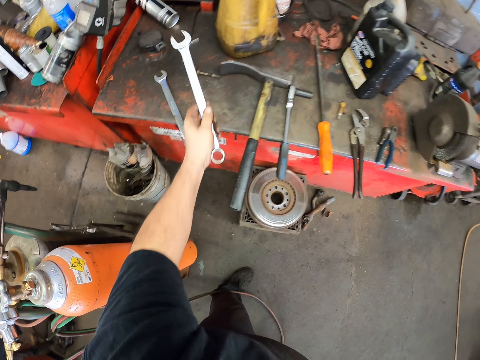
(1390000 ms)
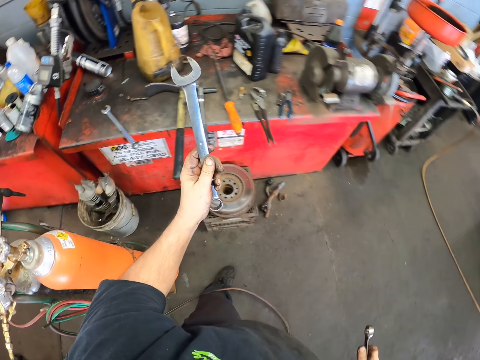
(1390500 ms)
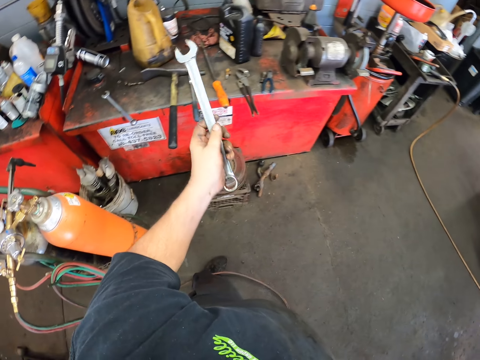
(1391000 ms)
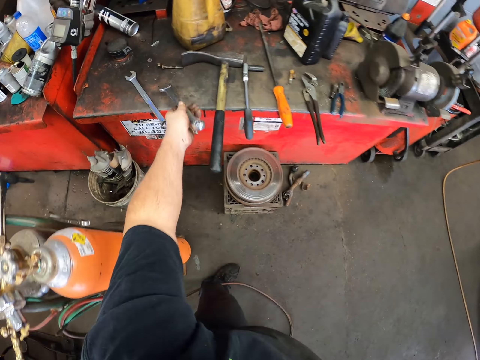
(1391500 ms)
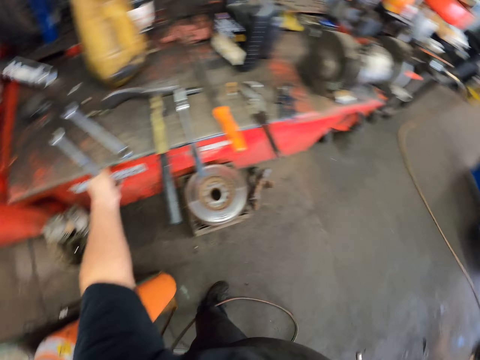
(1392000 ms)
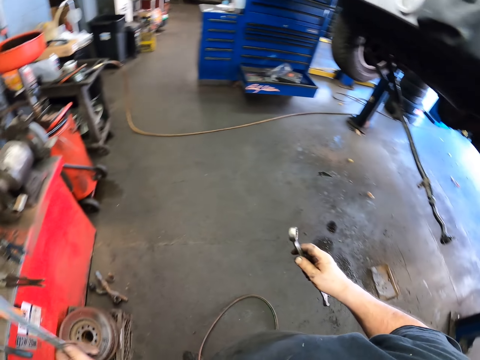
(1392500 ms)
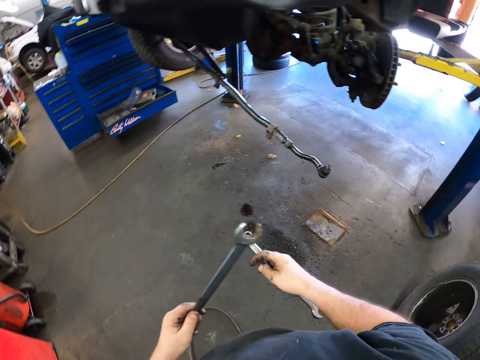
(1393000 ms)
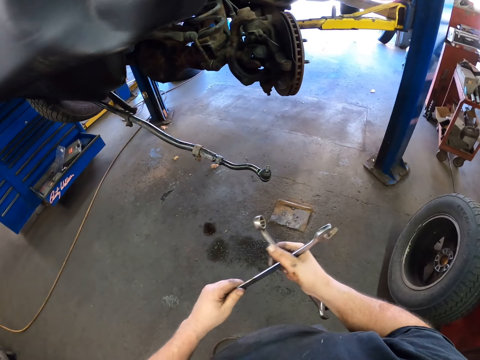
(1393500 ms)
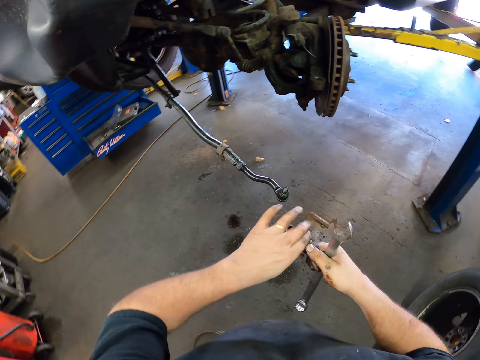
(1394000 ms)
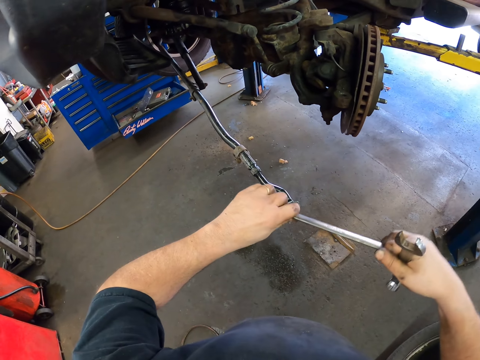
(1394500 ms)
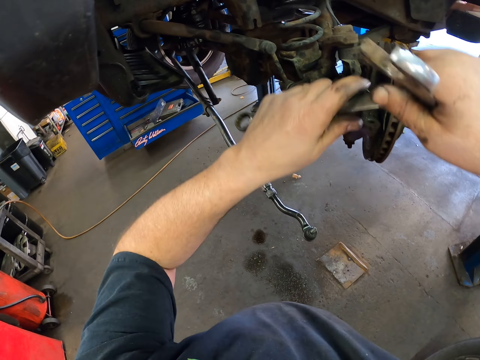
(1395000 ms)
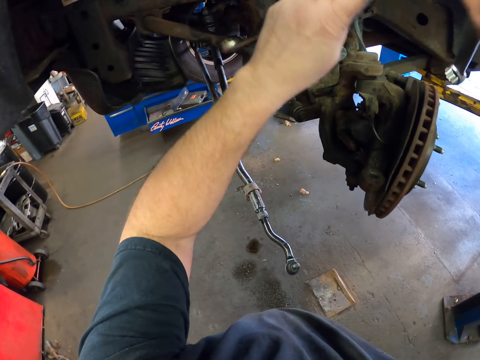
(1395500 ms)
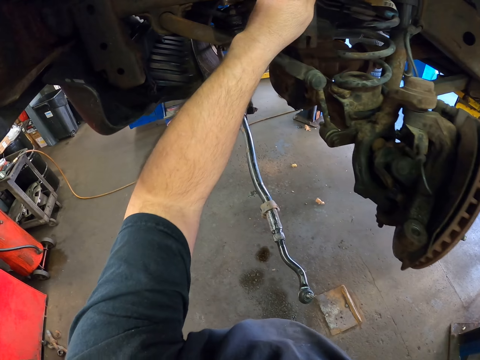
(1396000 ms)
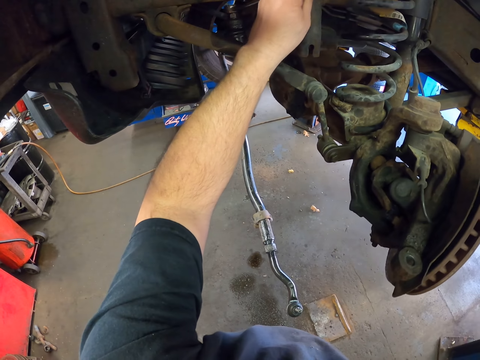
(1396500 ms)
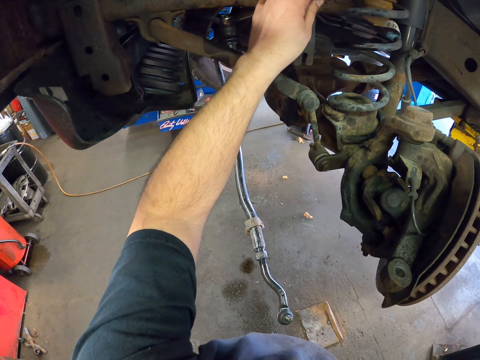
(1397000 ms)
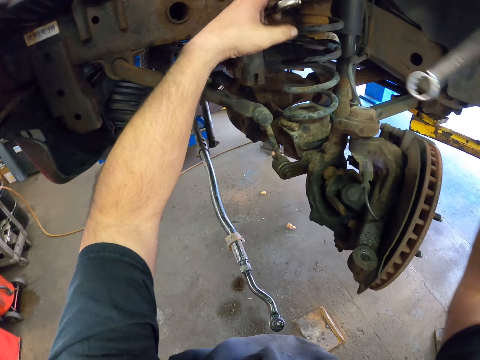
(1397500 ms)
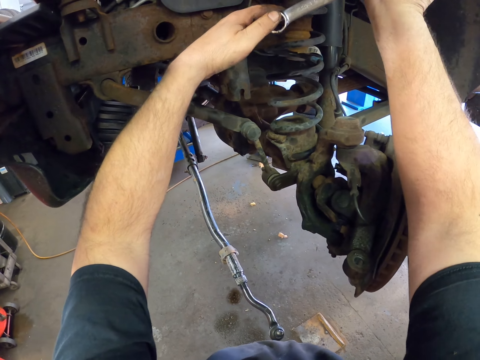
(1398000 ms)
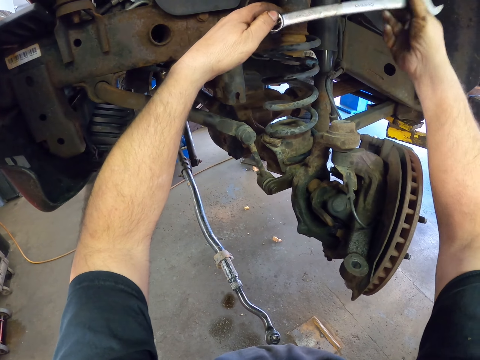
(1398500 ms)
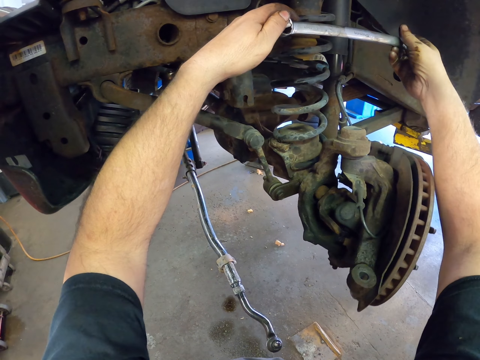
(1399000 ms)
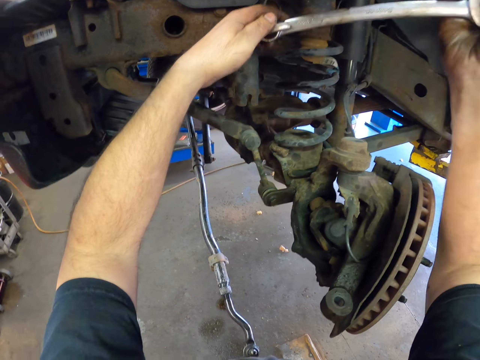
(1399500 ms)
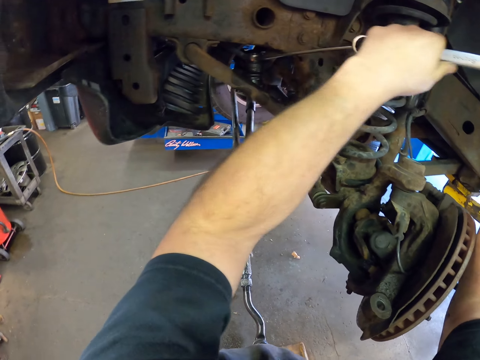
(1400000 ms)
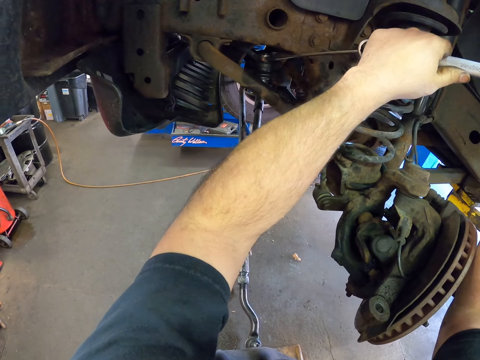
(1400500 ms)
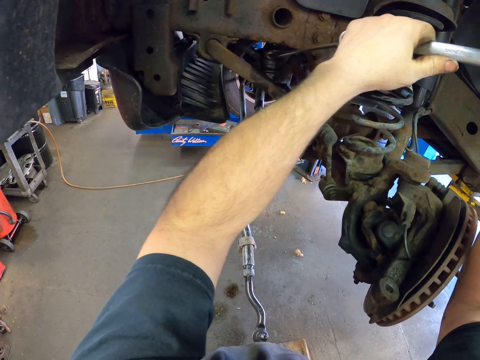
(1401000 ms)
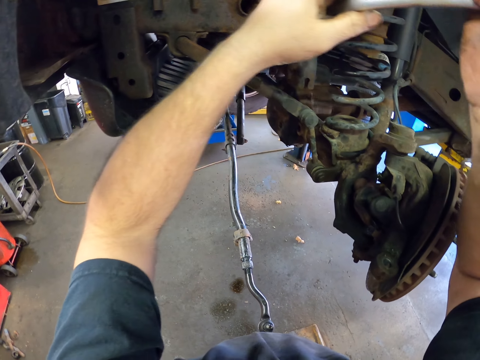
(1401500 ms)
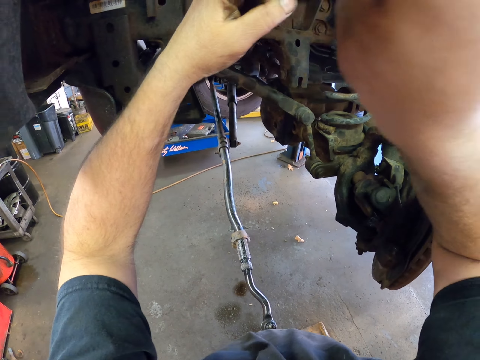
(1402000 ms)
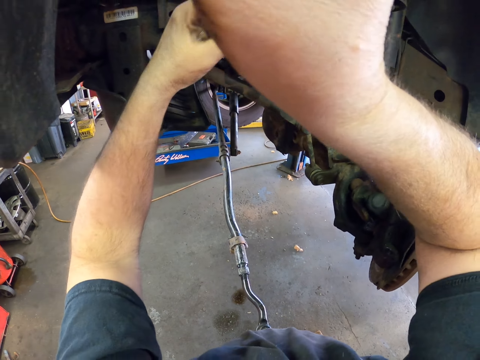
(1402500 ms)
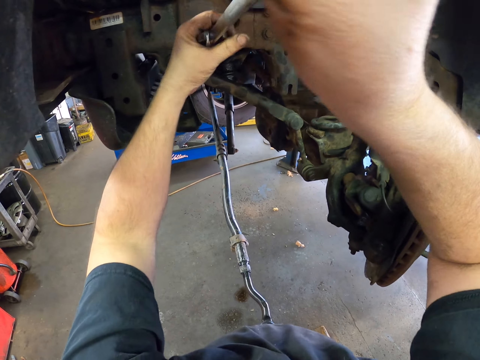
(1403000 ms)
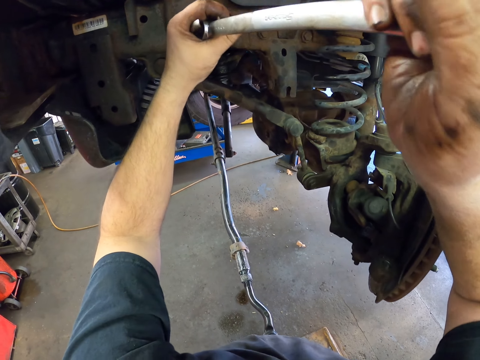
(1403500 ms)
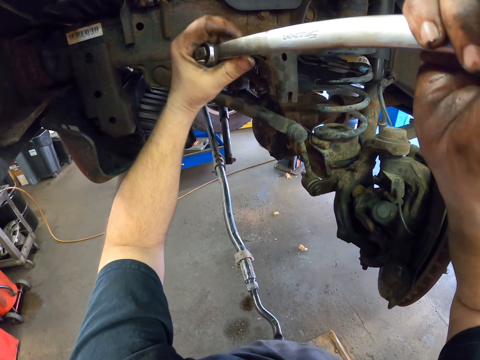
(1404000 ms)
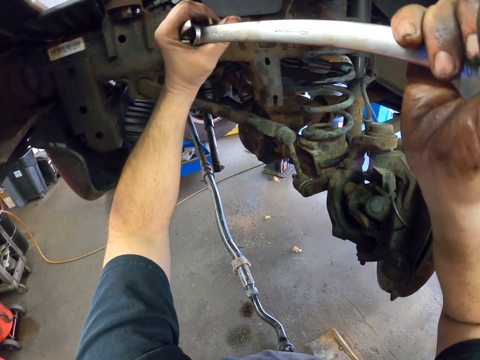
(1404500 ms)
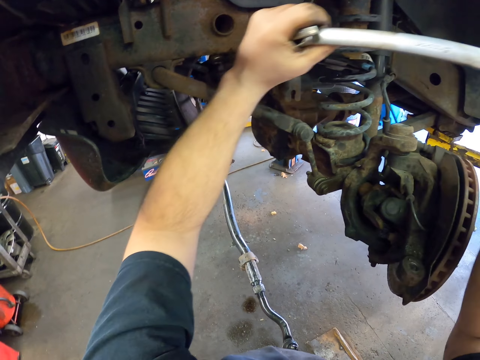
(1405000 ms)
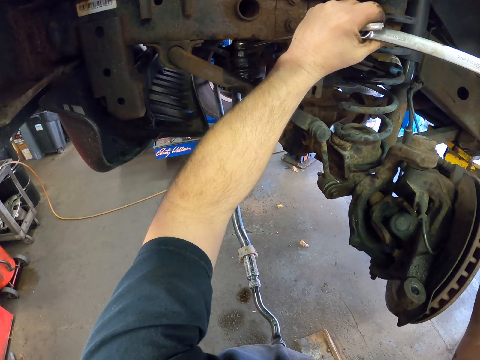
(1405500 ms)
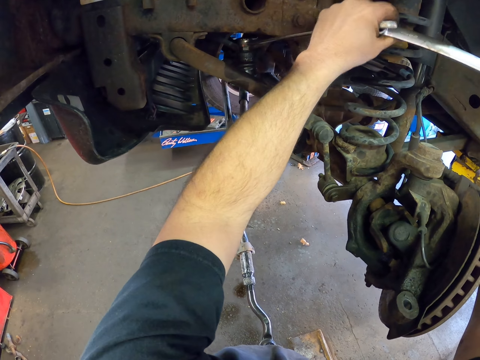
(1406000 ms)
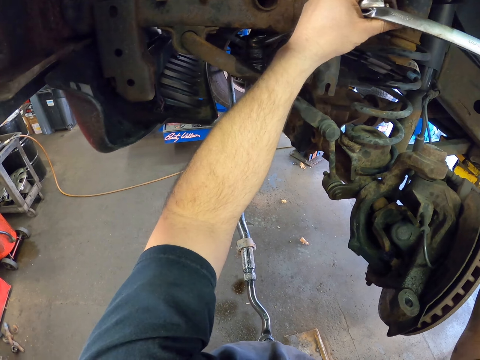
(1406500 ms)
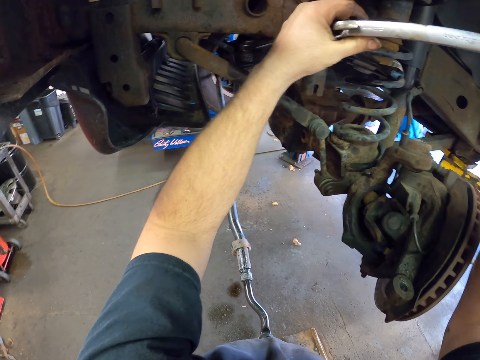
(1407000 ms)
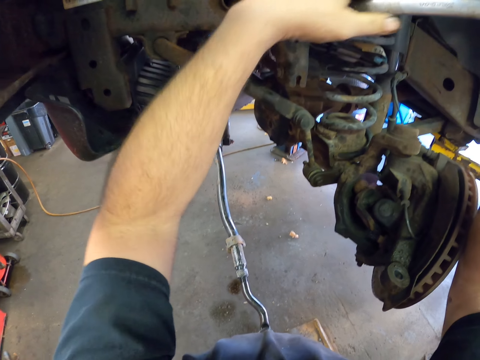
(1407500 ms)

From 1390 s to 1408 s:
The camera wearer picks up a spanner. They move the hand, put the spanner down. They pick up the spanner. They pass the spanner to the right hand. They hold the spanner. They move the hands. They put the spanner on the car part. They move the spanner with the spanner. They tighten a nut. They move the spanners. They move the spanners again. They tighten the nut with the spanner.

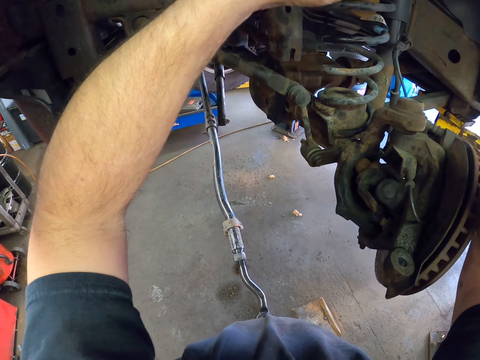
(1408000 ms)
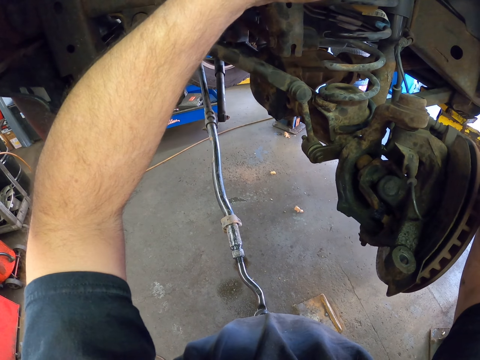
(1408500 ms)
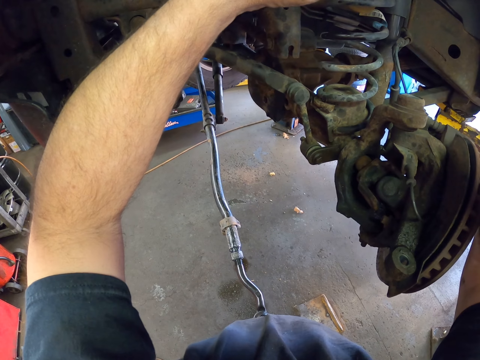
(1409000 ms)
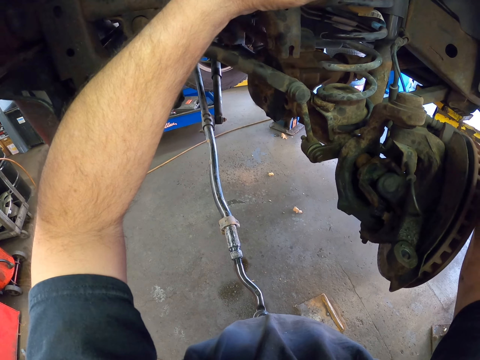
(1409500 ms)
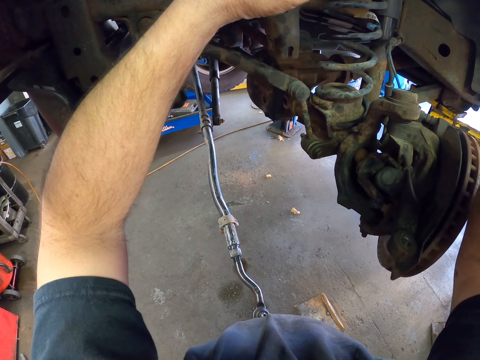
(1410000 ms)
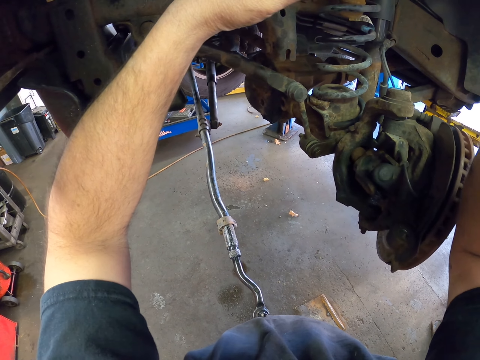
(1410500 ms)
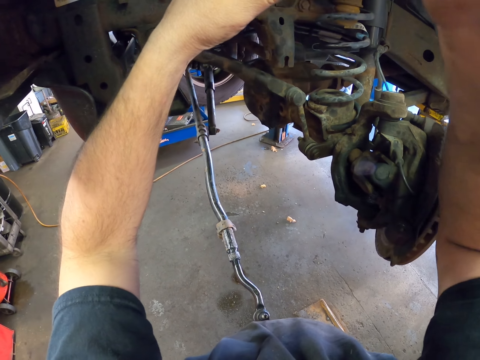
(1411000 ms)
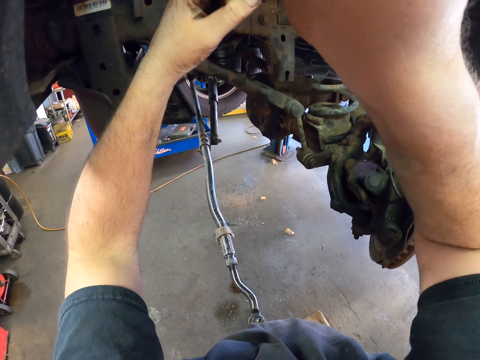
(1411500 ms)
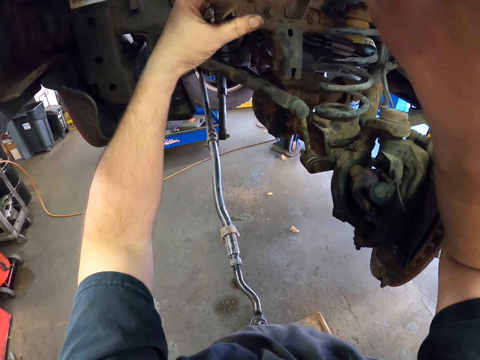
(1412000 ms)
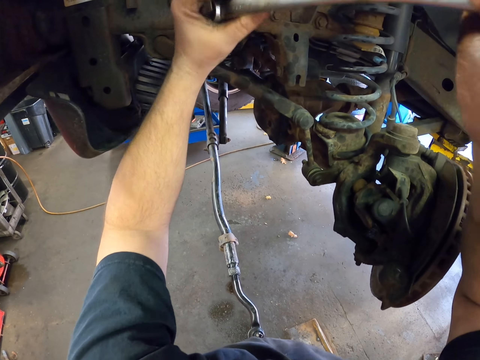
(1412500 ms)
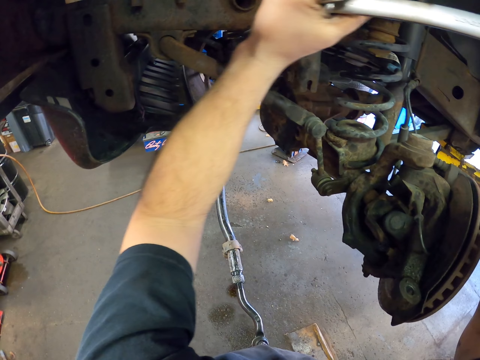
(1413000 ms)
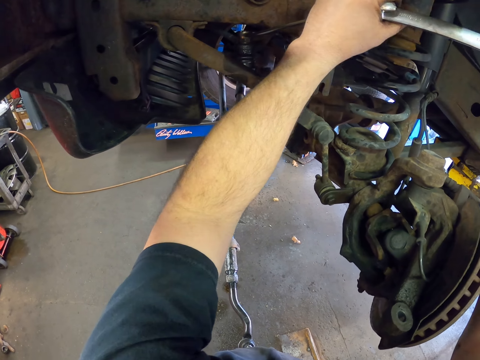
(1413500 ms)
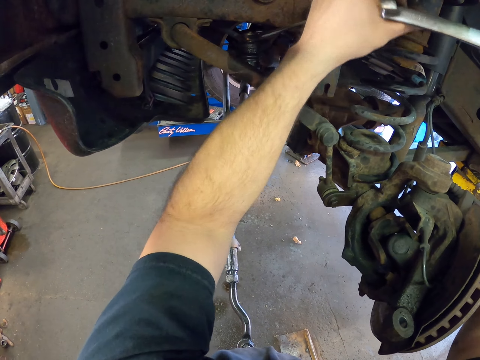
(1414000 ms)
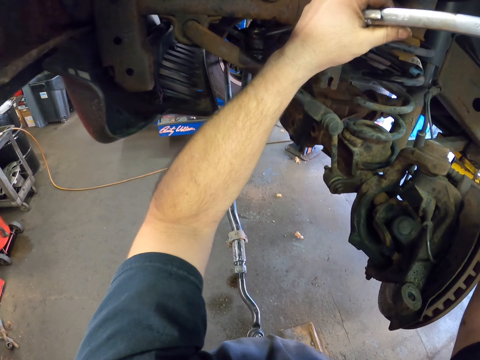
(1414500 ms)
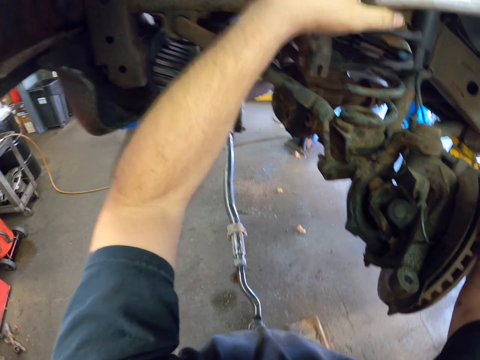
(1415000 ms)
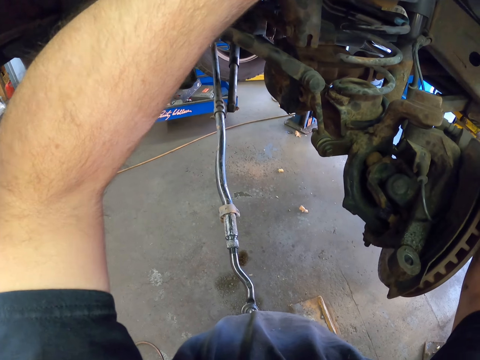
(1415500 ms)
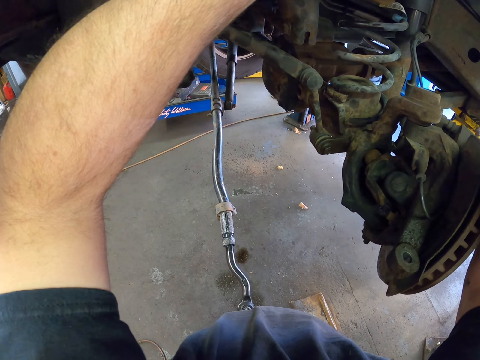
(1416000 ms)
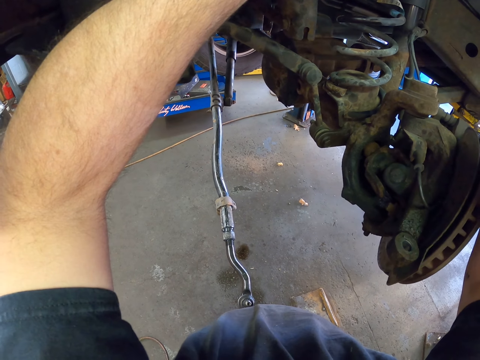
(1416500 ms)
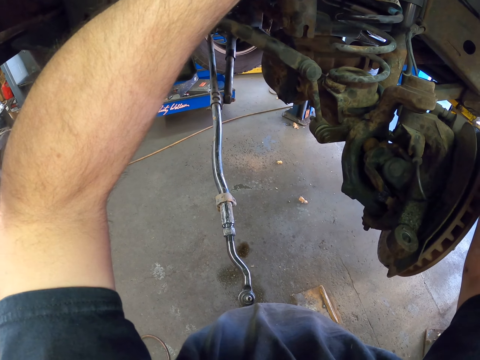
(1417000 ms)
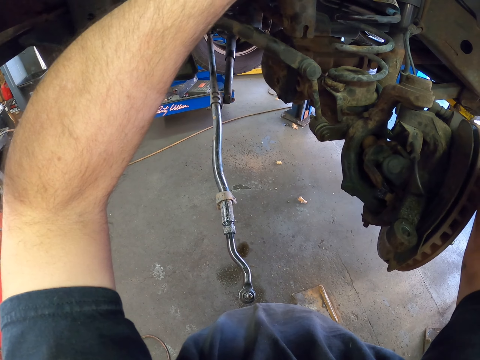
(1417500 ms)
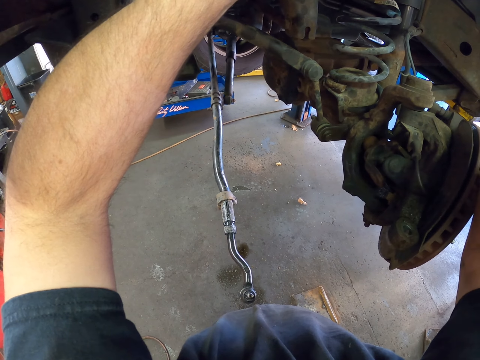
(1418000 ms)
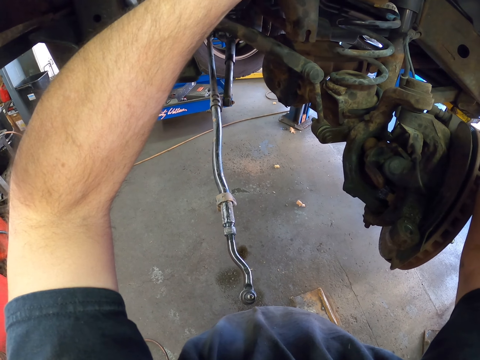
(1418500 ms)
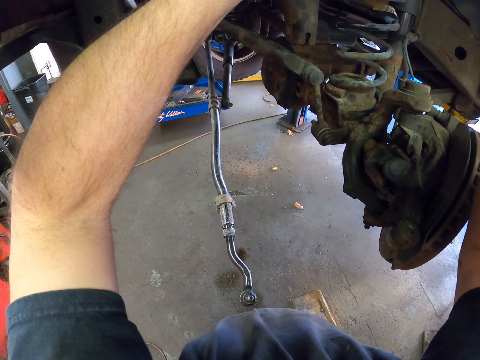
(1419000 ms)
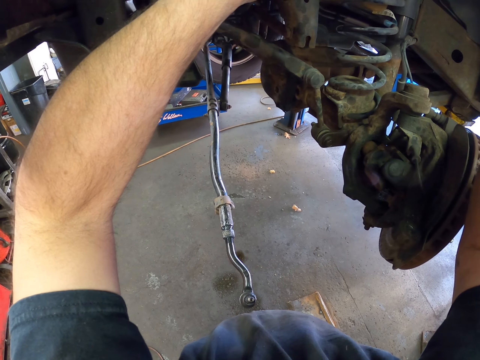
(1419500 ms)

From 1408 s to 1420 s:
The camera wearer tightens the nut with the spanner.
